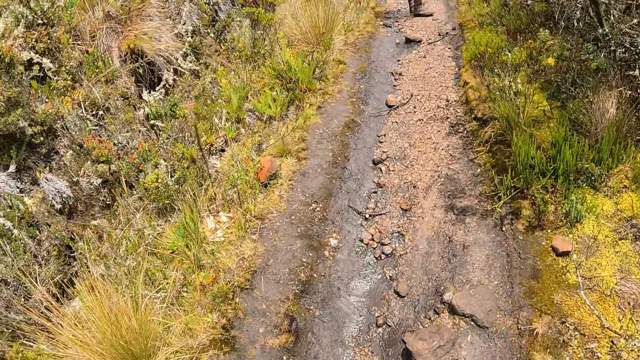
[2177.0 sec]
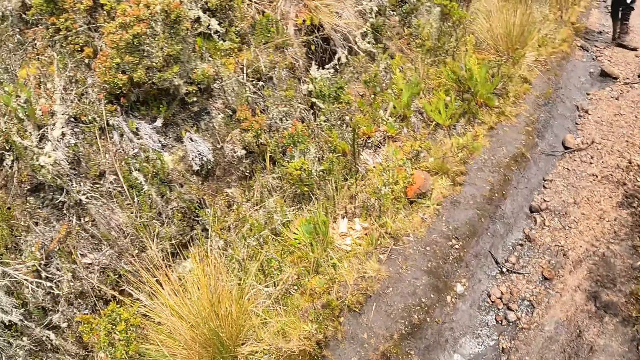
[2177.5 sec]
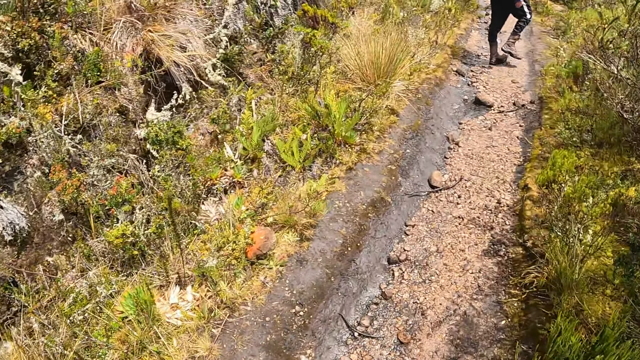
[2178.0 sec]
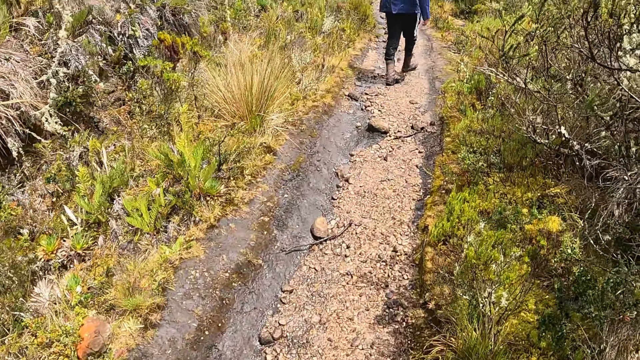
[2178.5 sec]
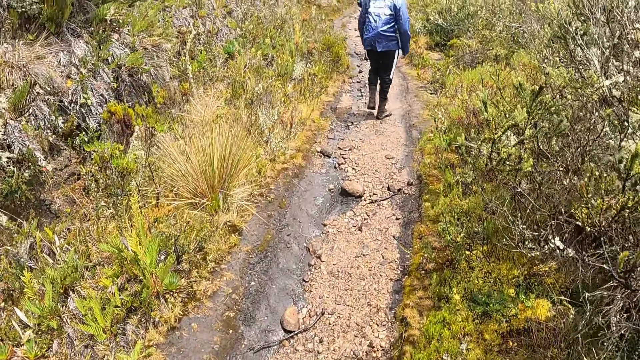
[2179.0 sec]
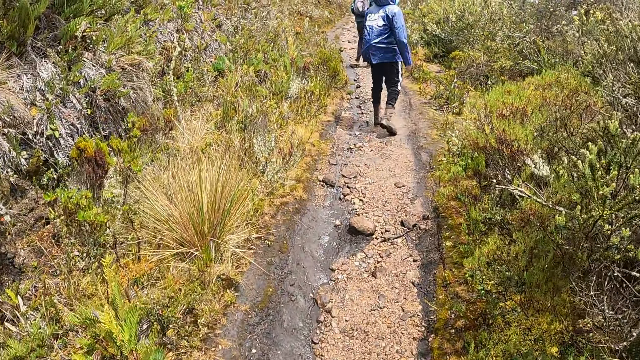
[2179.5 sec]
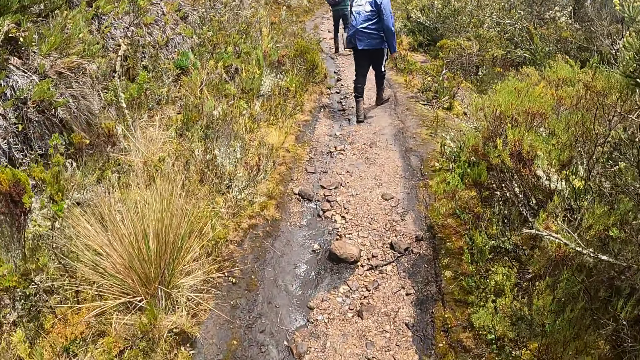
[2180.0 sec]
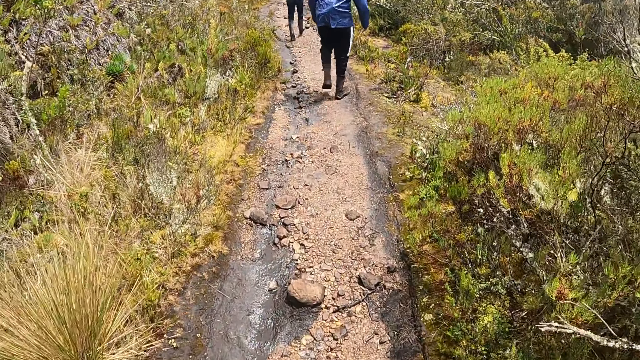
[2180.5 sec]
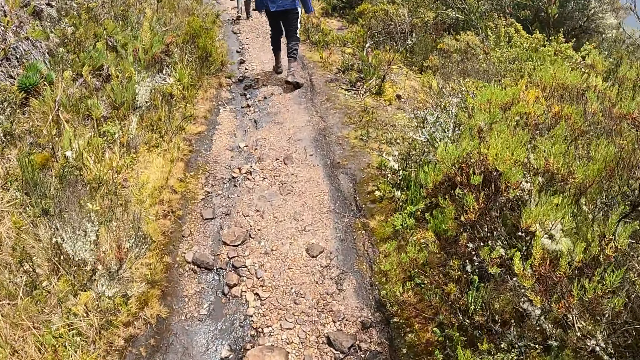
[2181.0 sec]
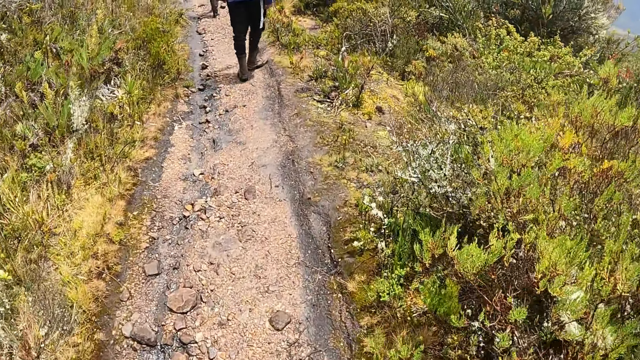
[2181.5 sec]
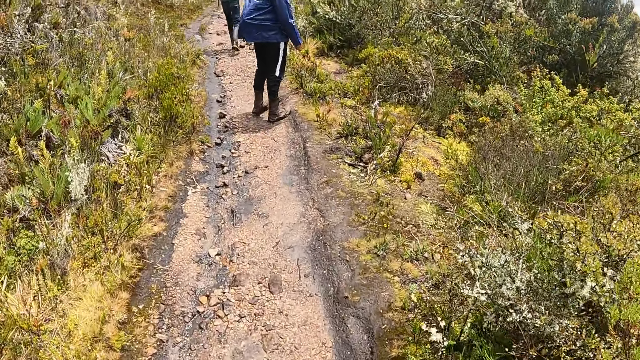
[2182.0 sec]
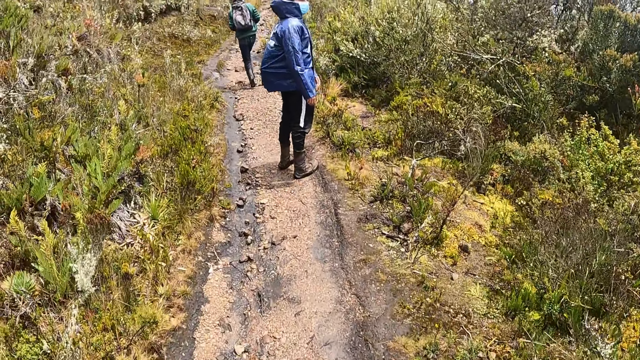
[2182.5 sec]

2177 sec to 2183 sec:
The camera wearer walks around.

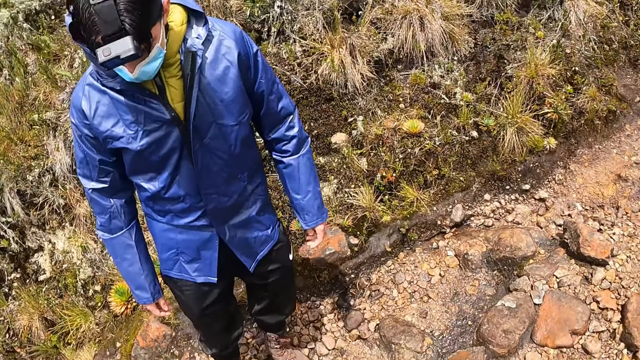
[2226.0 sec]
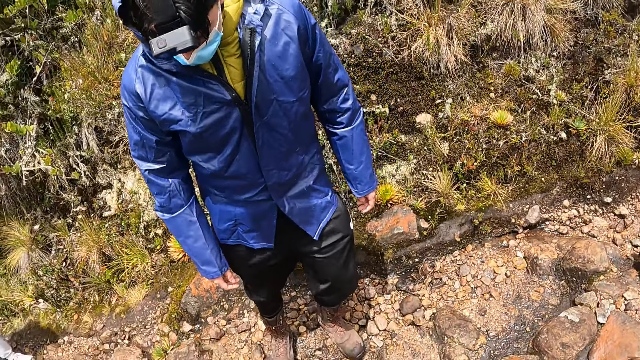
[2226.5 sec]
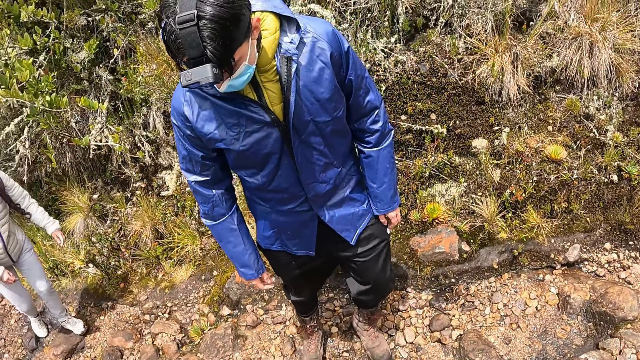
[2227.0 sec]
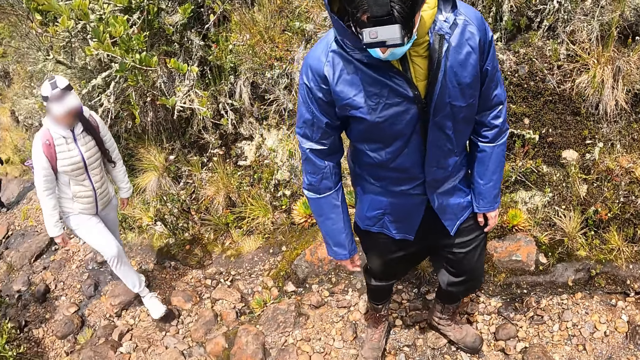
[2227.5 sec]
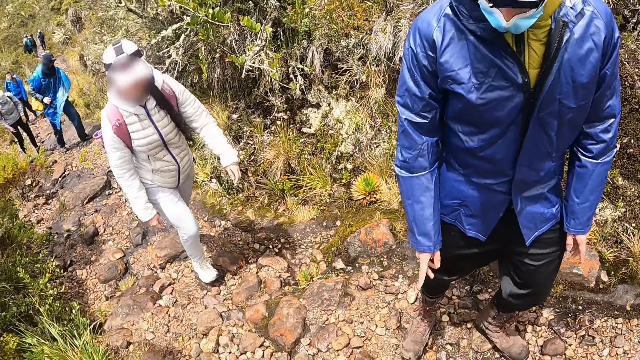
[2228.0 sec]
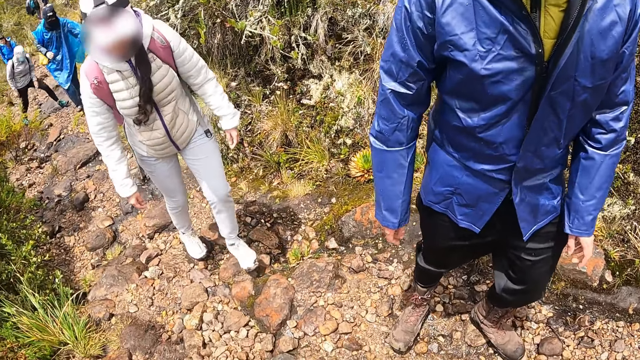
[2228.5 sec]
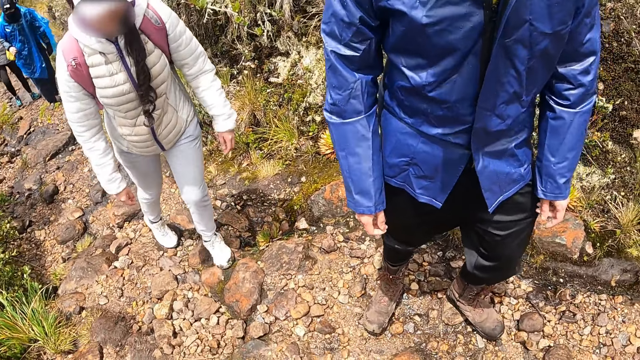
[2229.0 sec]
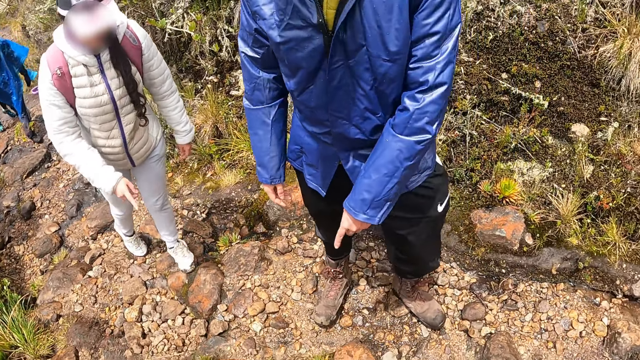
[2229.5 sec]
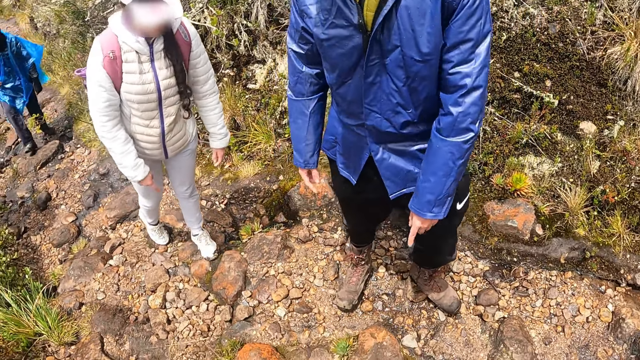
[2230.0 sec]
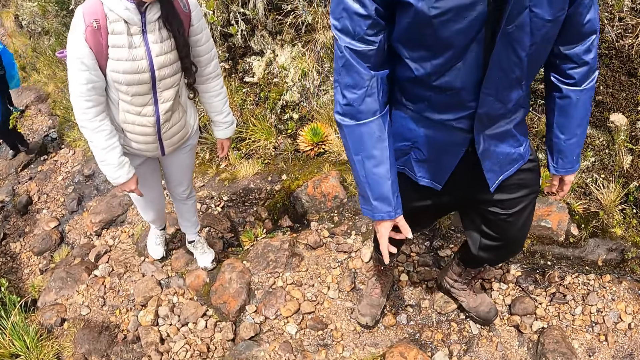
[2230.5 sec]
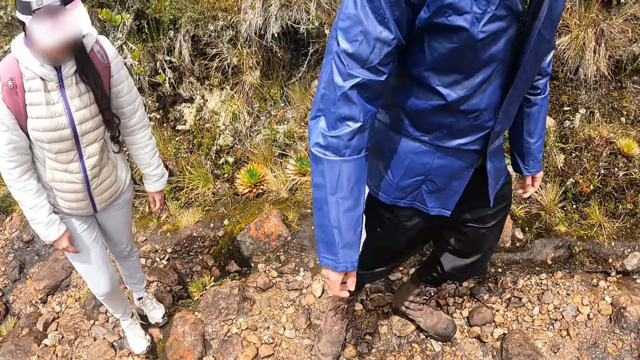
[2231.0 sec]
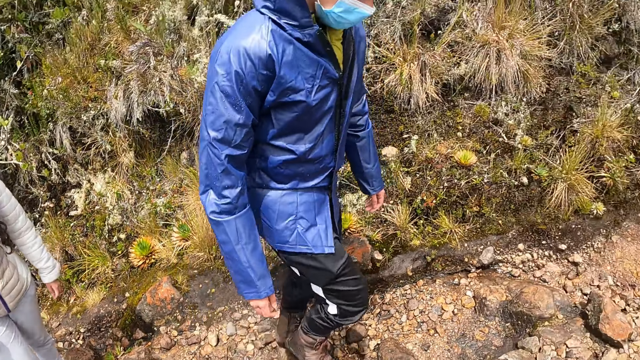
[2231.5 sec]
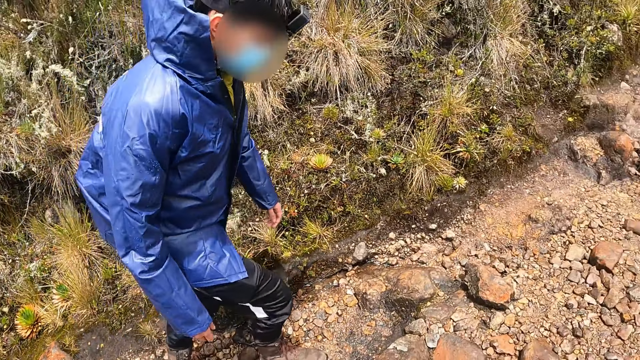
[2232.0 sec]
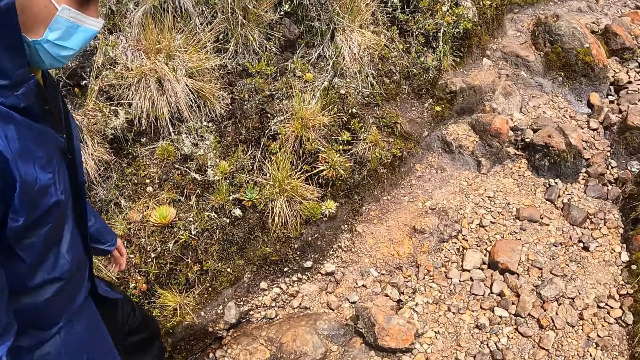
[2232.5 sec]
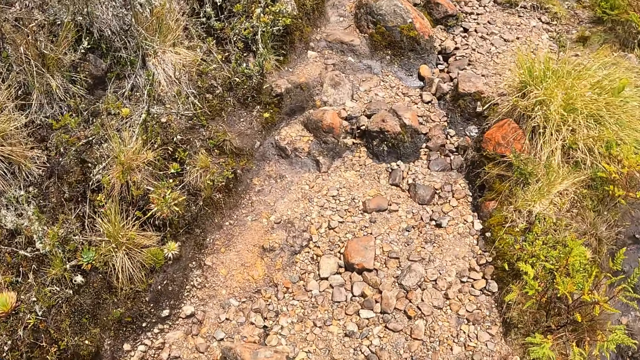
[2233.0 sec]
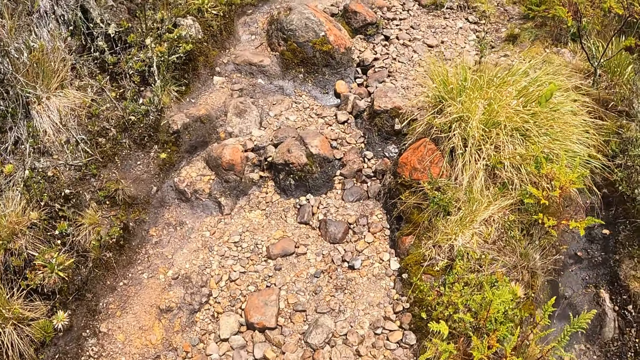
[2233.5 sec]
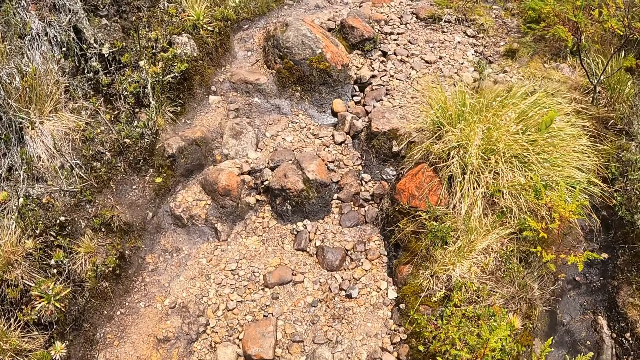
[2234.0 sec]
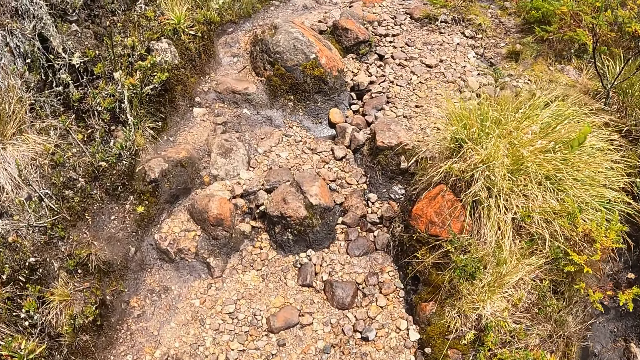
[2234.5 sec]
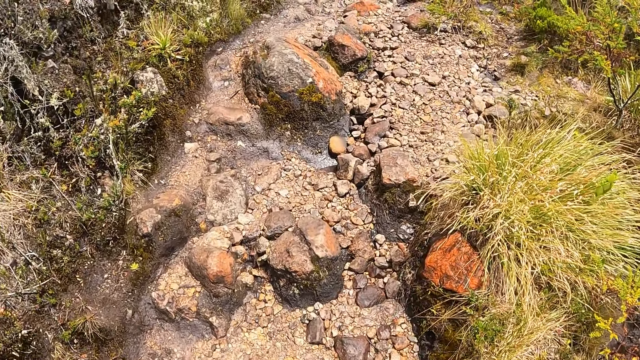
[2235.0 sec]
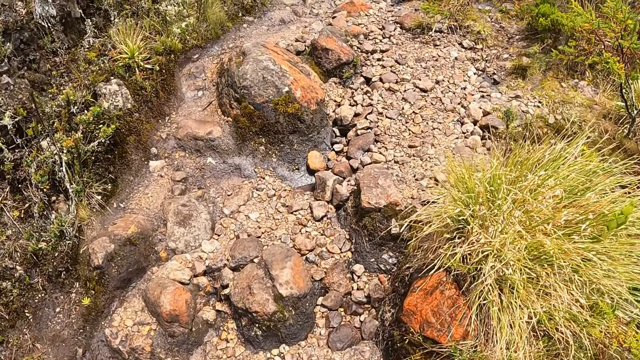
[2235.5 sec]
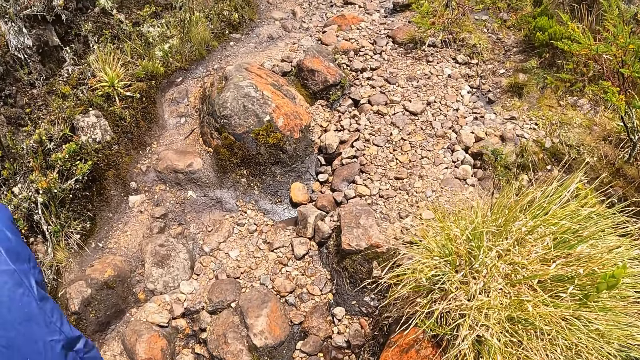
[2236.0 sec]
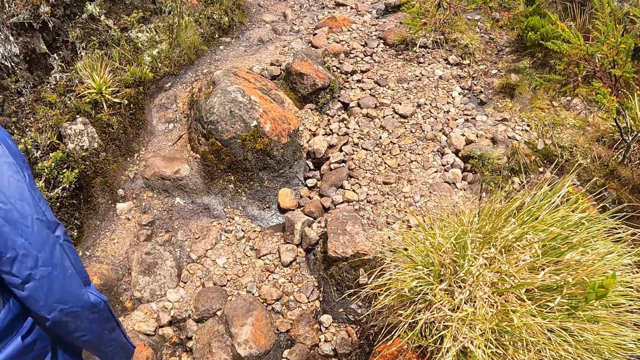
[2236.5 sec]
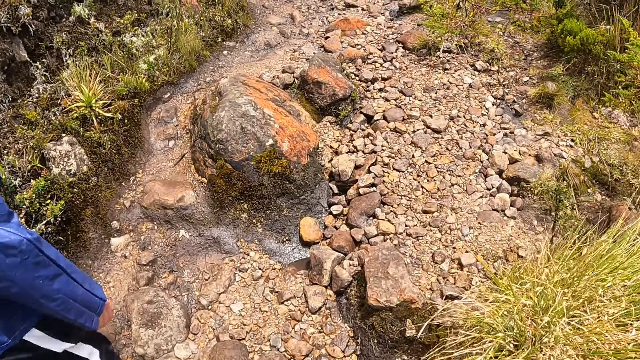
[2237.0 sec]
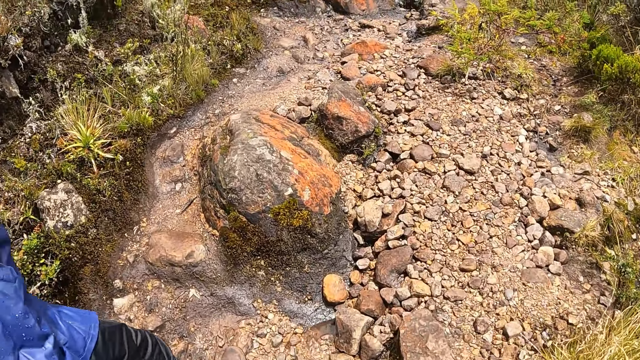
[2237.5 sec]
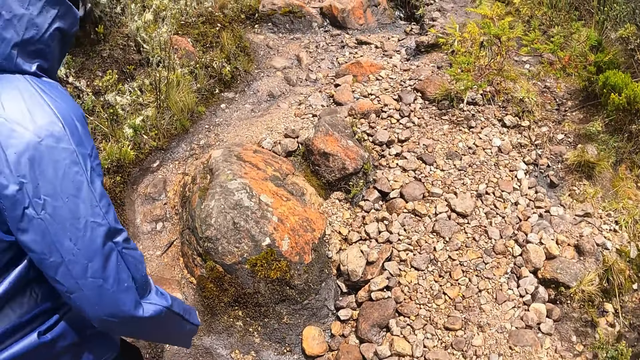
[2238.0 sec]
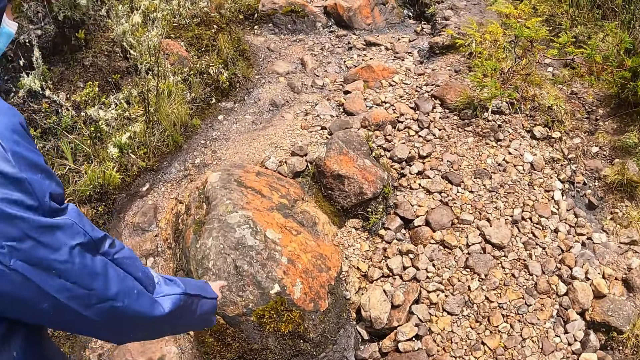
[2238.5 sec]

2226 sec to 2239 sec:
The camera wearer interacts with a man. They look around. They walk around.

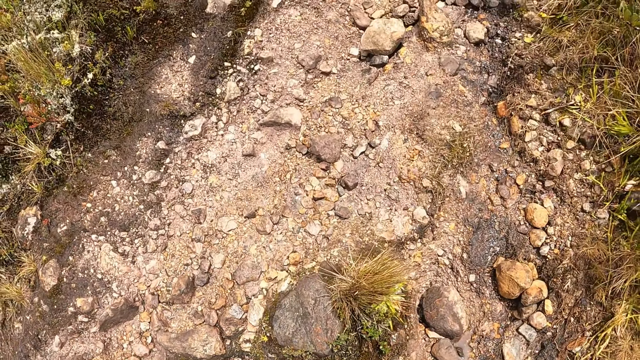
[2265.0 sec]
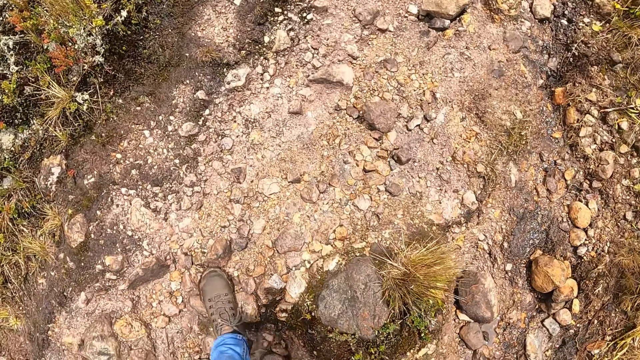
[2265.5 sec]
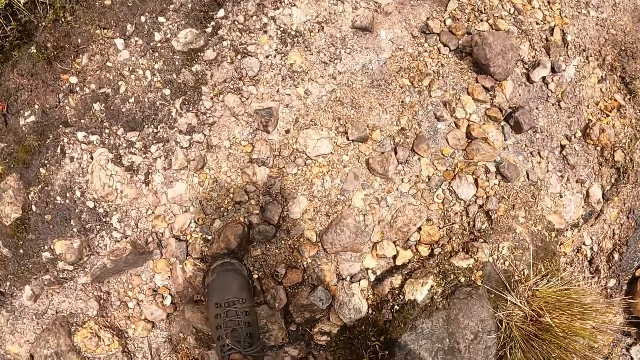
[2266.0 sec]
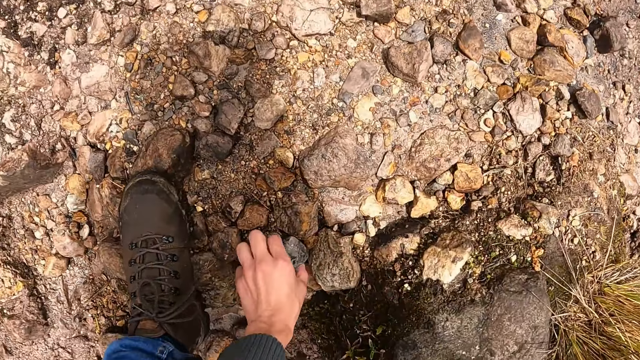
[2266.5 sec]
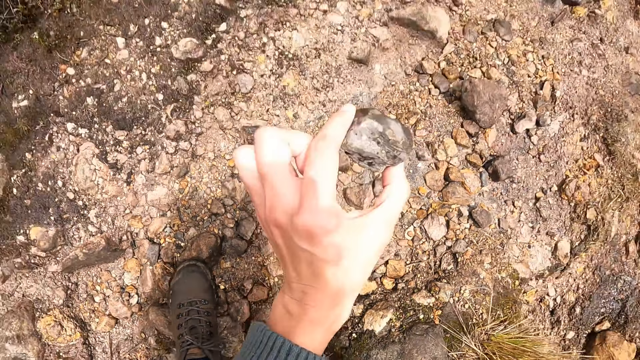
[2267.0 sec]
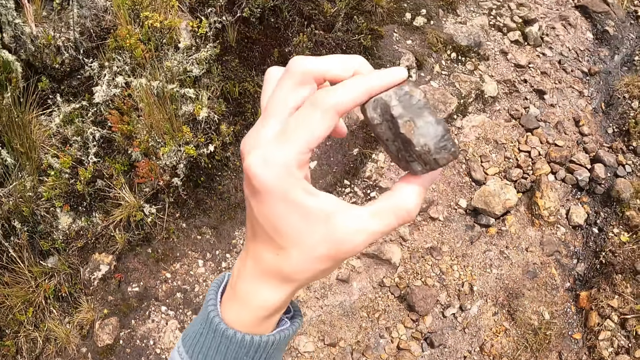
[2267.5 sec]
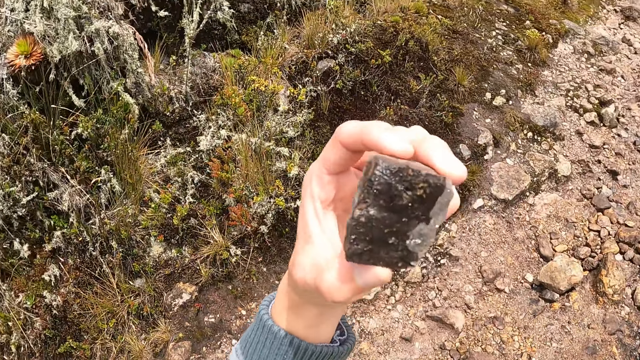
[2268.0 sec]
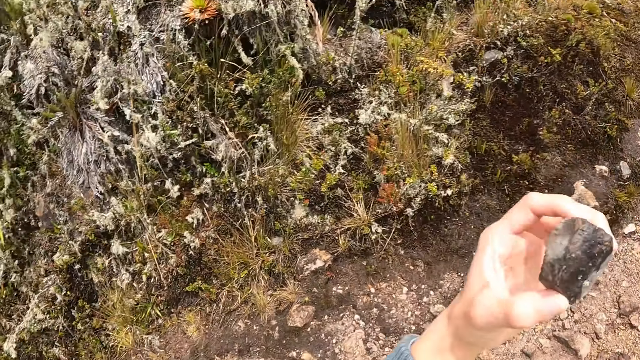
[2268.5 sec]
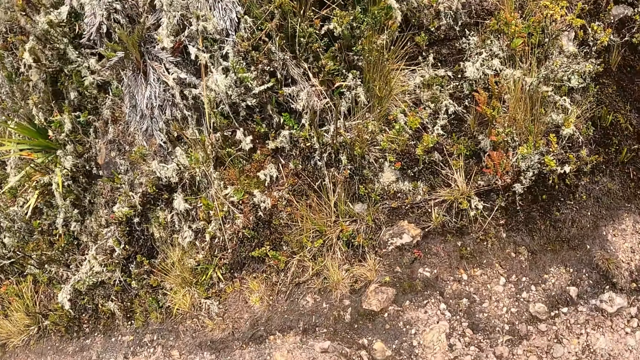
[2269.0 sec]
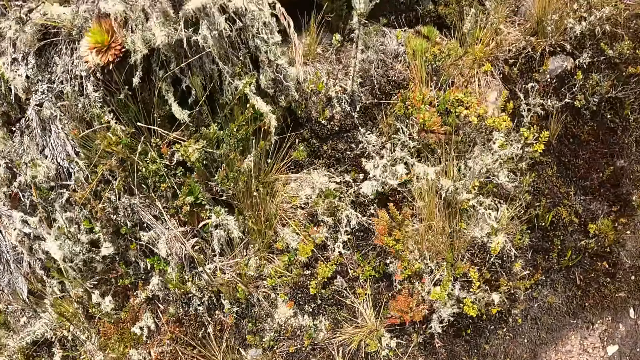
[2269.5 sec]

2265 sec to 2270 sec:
The camera wearer picks up a stone from the floor with his left hand.
